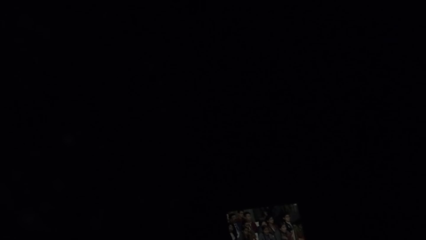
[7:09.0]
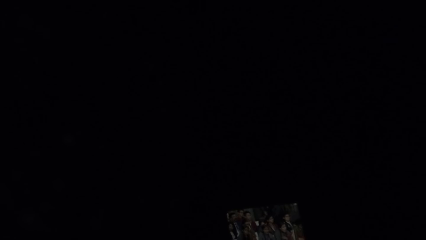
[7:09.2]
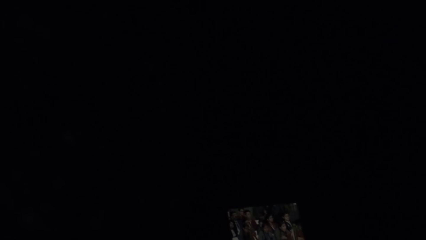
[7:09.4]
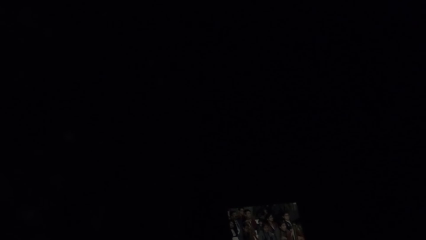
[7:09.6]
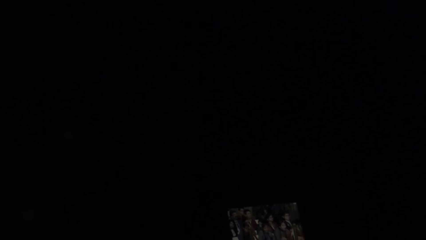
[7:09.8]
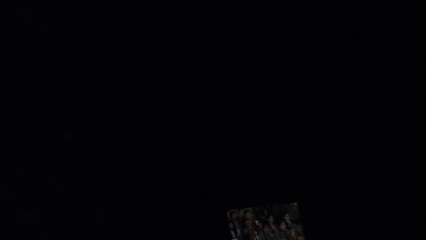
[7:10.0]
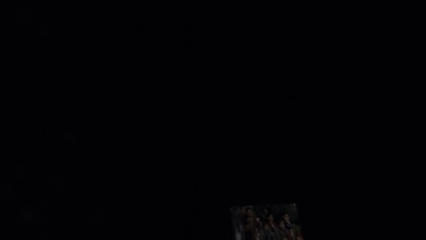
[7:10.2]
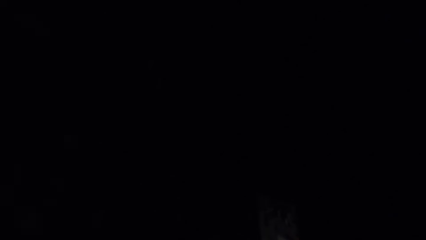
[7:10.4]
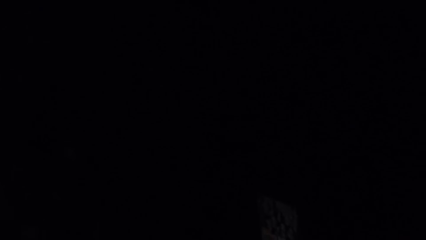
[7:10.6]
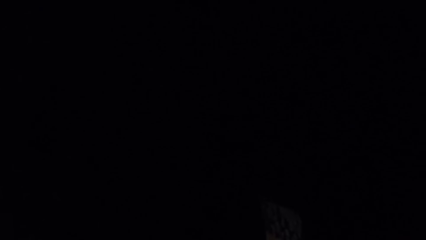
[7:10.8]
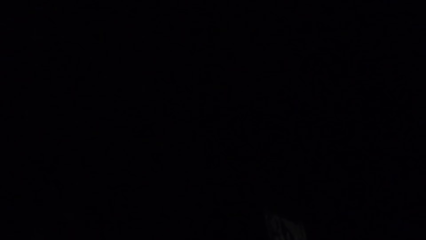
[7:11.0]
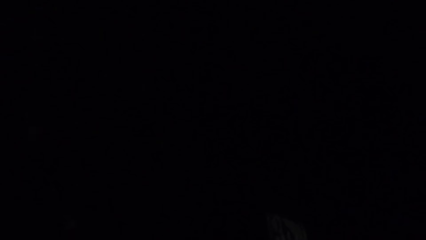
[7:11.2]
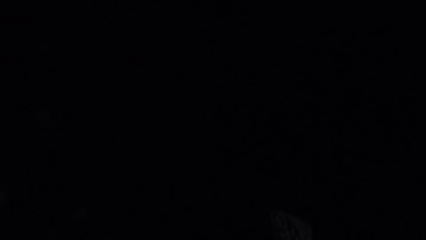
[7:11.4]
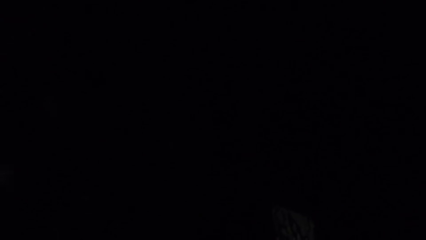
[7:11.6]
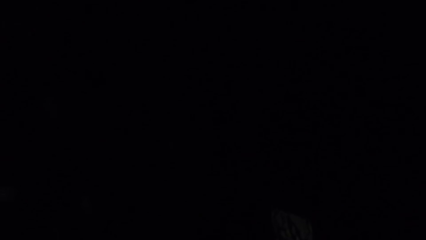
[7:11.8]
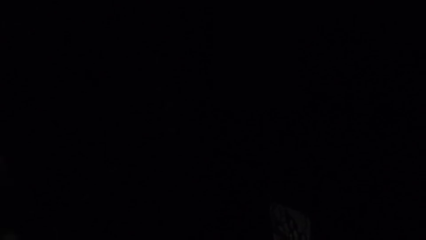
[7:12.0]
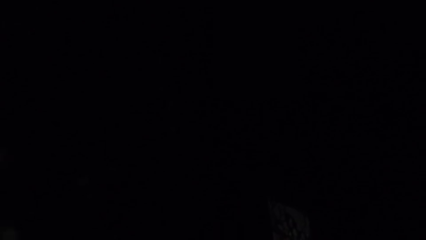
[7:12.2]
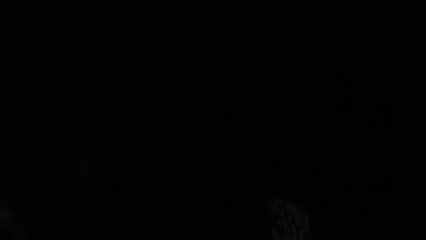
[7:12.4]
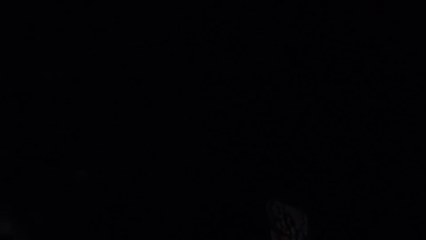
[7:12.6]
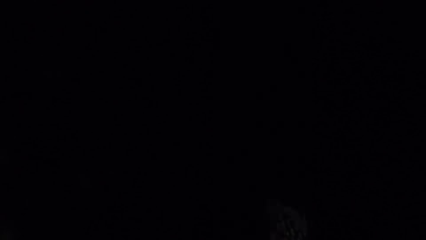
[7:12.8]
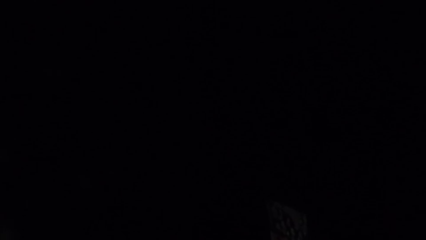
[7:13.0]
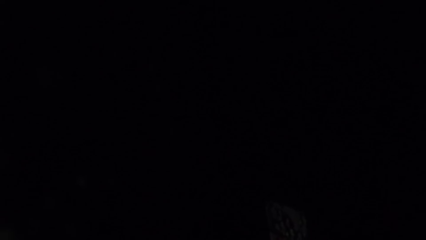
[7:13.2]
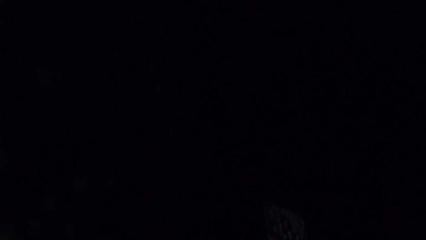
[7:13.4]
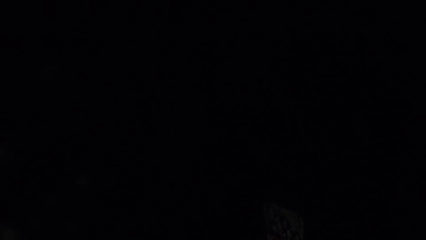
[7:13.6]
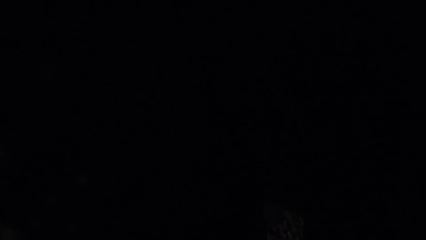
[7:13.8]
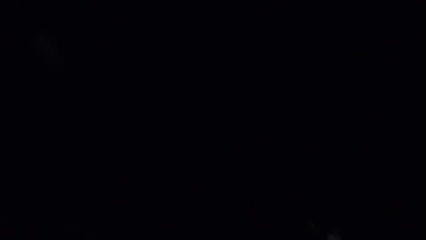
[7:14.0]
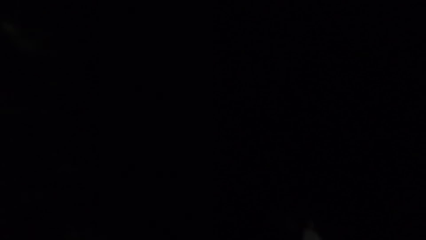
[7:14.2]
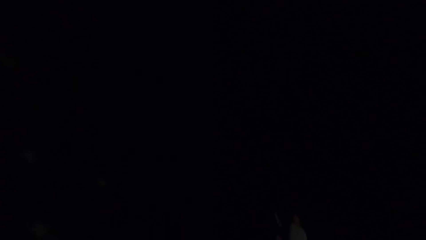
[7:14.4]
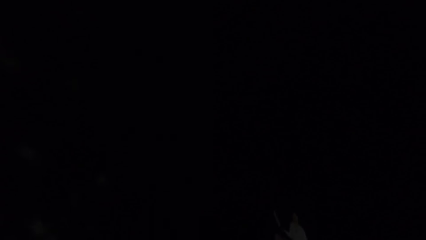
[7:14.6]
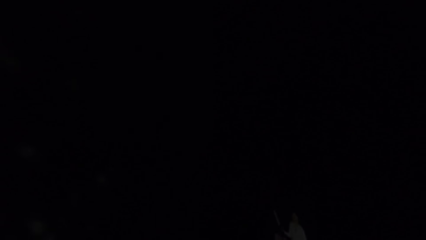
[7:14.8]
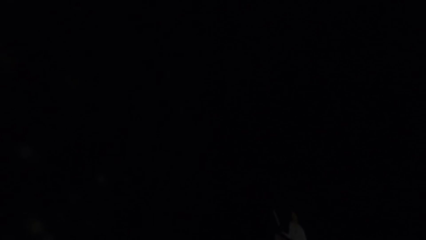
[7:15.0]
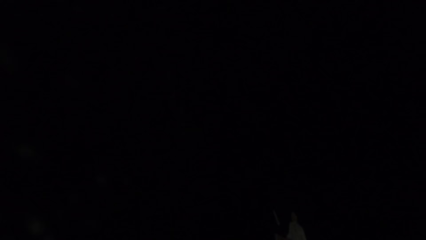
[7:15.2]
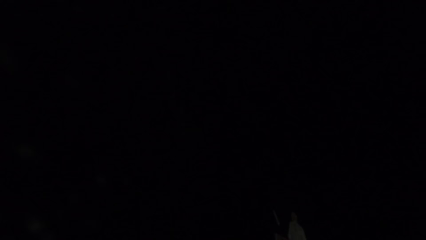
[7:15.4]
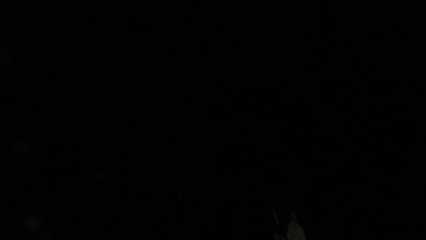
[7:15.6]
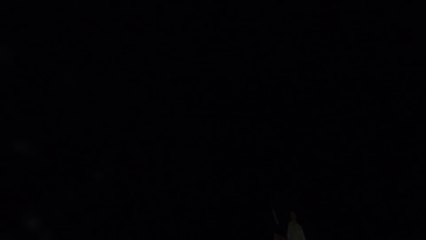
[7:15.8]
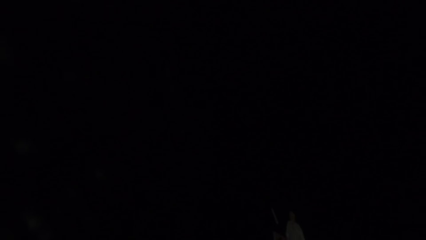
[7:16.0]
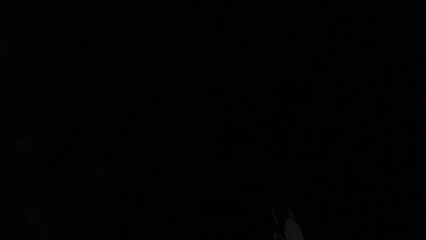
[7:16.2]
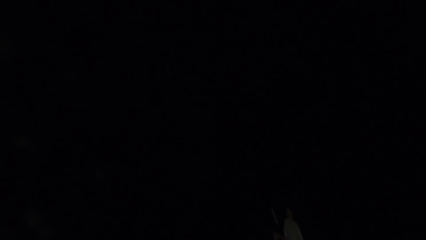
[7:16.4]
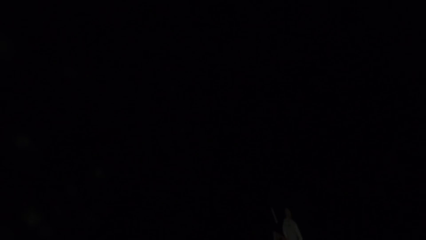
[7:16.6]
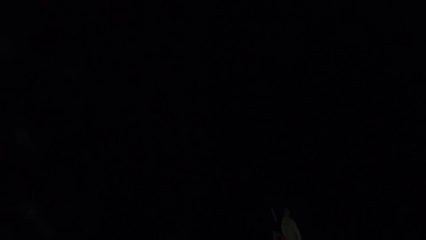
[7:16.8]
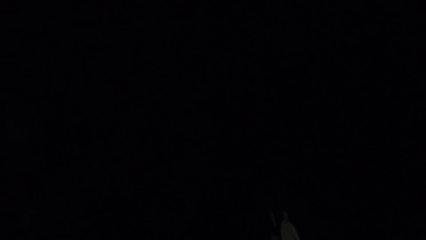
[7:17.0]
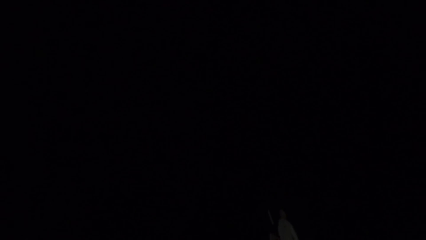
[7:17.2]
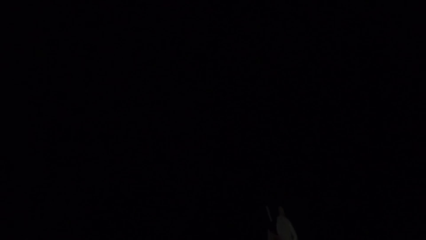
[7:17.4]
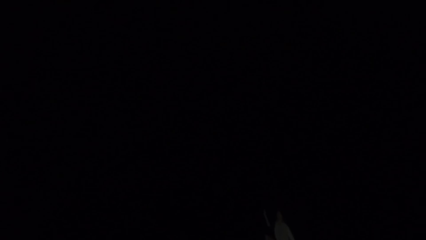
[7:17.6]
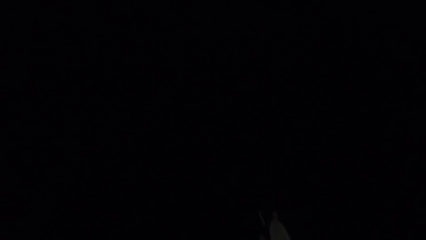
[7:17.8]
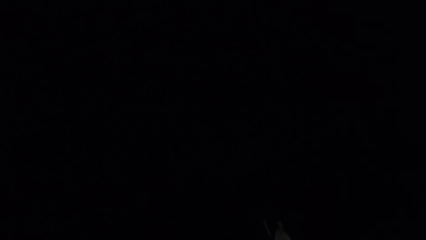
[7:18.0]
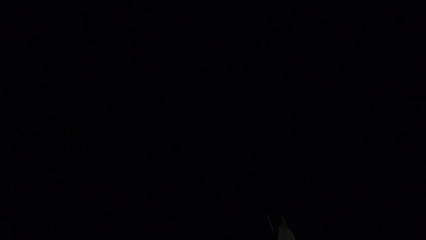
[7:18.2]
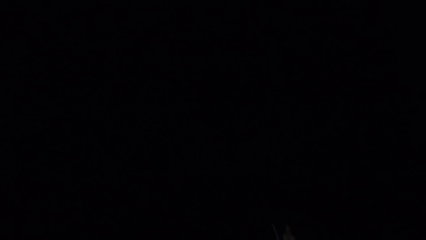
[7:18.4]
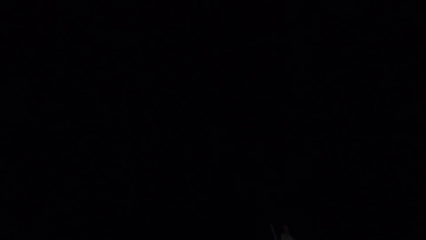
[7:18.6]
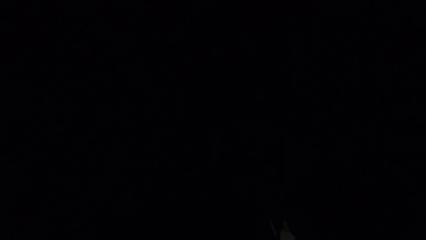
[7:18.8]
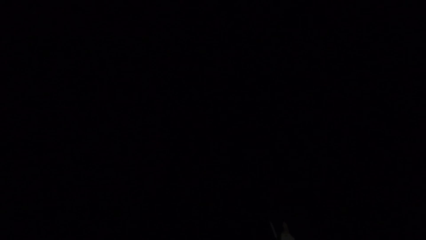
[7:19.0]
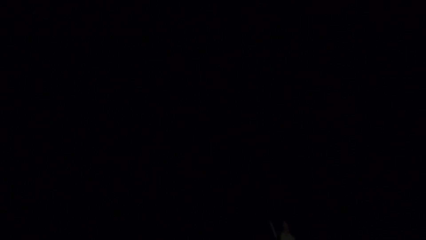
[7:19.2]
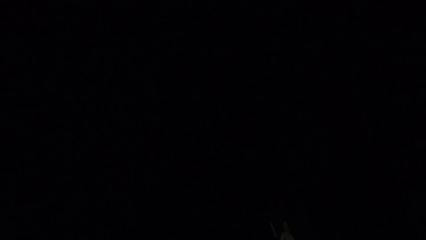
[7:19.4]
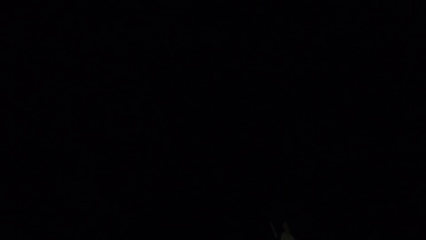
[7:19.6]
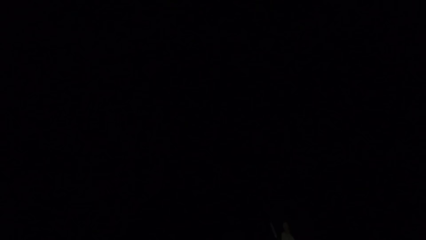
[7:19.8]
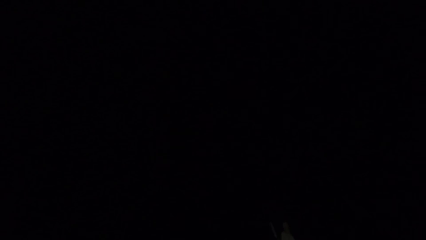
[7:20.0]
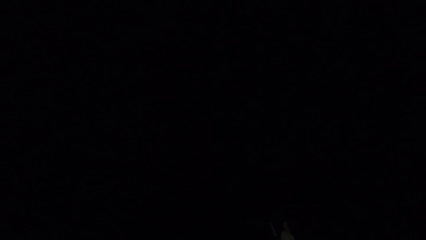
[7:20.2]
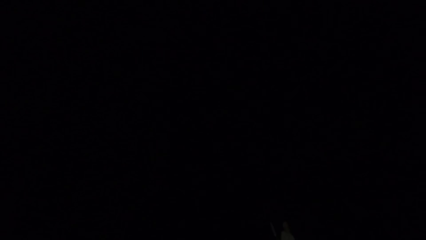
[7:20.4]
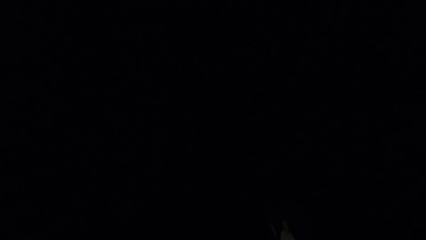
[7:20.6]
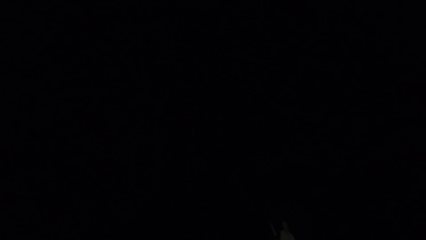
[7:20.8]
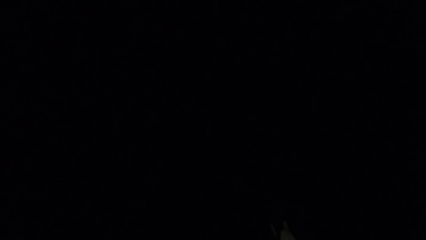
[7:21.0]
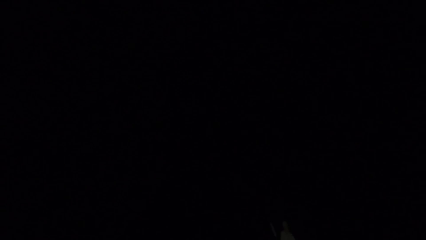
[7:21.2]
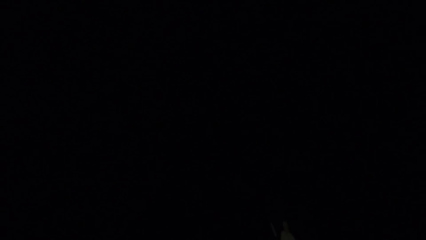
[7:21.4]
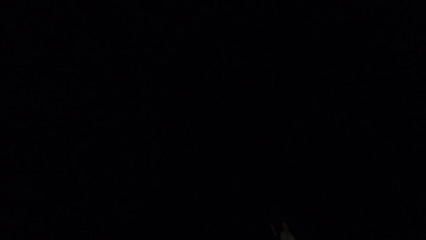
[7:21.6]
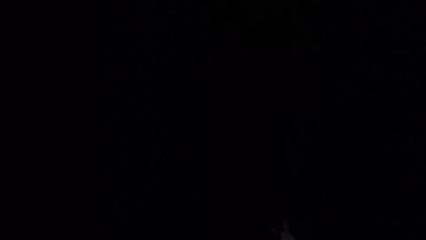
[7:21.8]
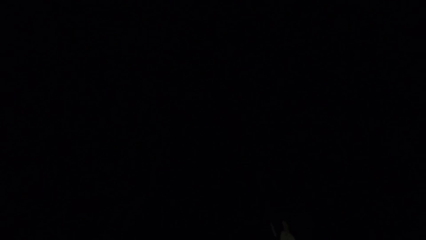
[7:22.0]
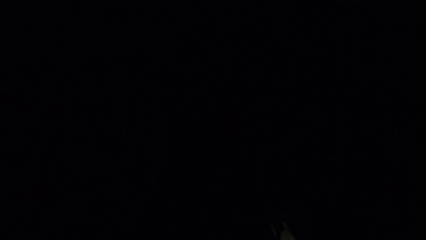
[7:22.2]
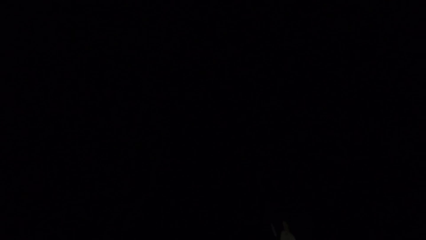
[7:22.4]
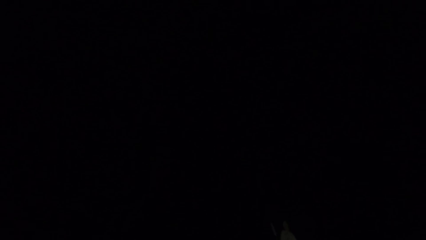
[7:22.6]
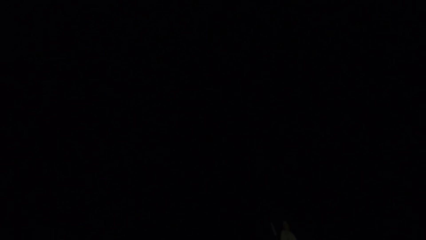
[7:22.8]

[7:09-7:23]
The camera wearer stops. They look at the phone.
